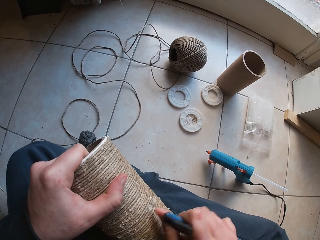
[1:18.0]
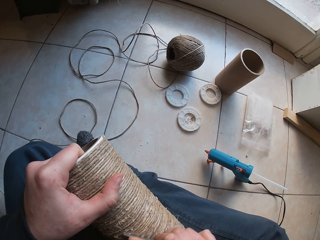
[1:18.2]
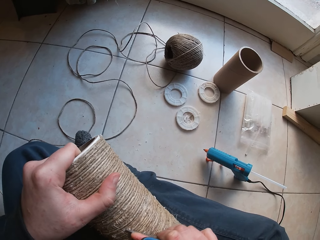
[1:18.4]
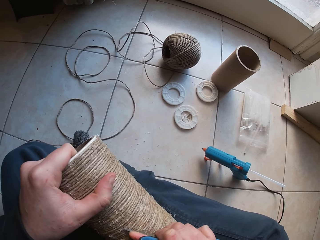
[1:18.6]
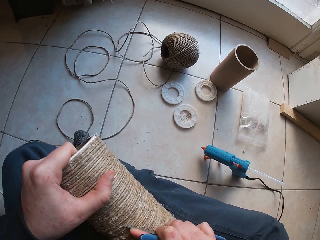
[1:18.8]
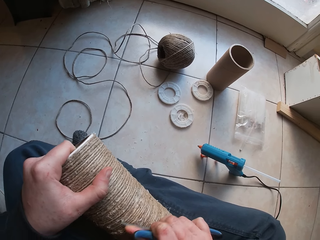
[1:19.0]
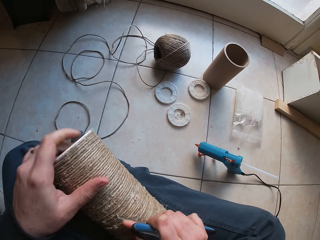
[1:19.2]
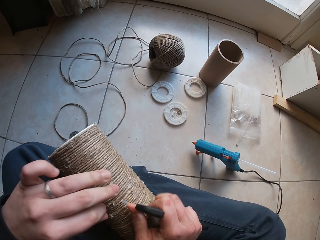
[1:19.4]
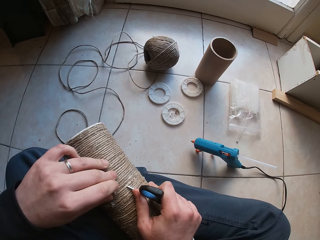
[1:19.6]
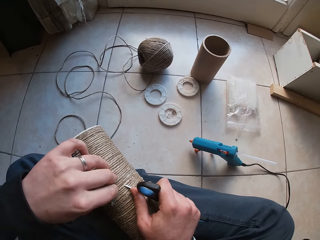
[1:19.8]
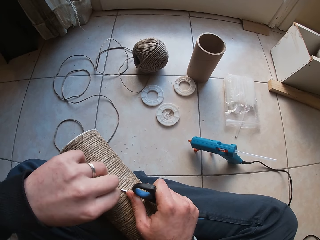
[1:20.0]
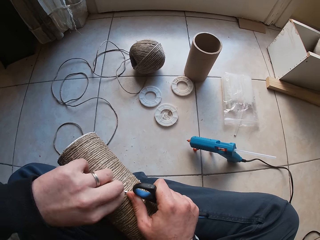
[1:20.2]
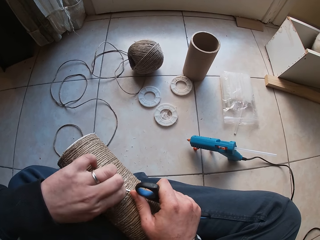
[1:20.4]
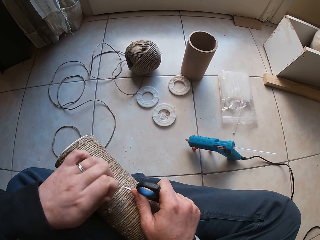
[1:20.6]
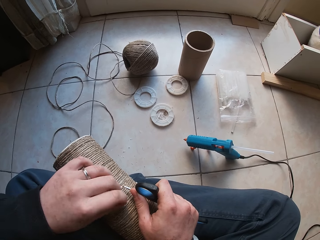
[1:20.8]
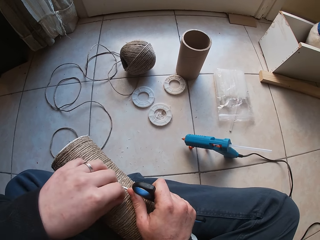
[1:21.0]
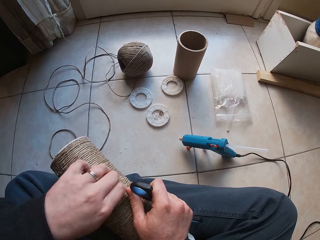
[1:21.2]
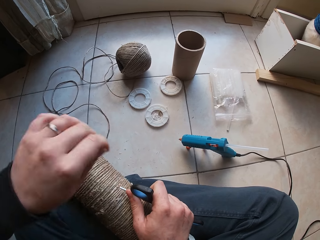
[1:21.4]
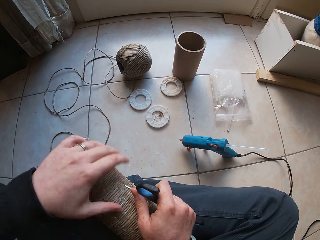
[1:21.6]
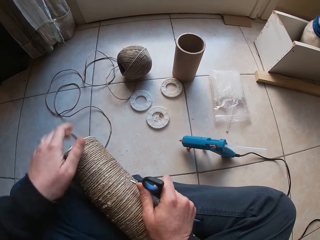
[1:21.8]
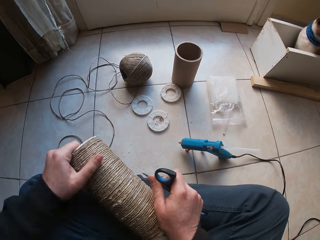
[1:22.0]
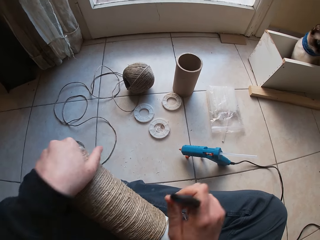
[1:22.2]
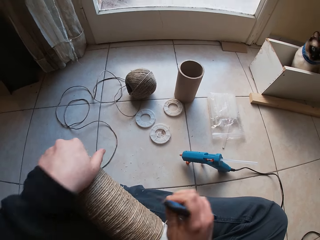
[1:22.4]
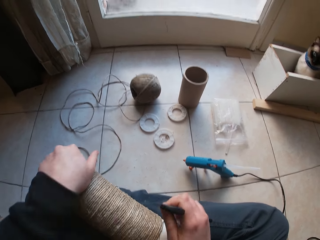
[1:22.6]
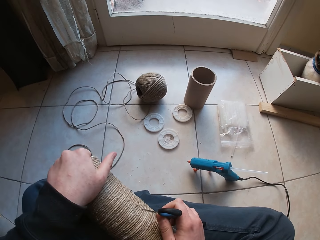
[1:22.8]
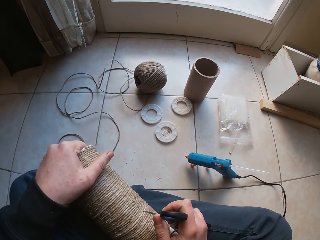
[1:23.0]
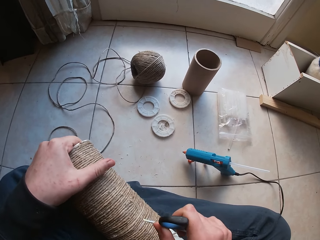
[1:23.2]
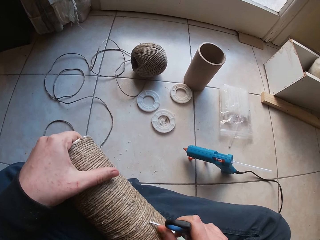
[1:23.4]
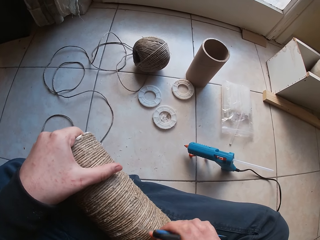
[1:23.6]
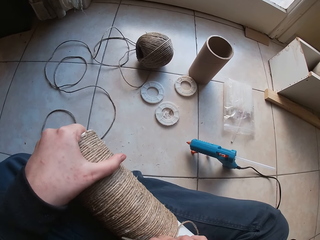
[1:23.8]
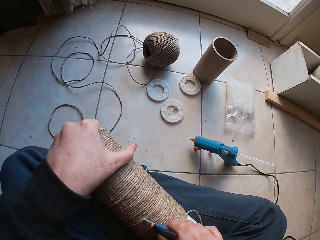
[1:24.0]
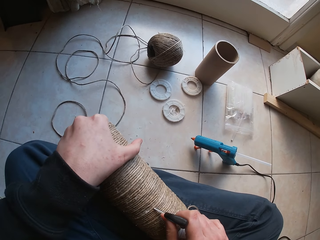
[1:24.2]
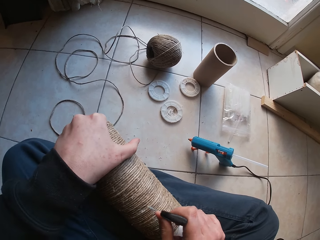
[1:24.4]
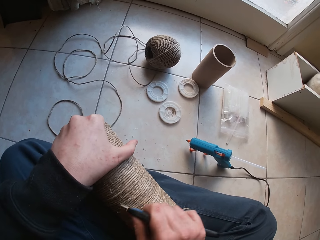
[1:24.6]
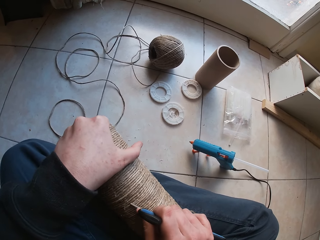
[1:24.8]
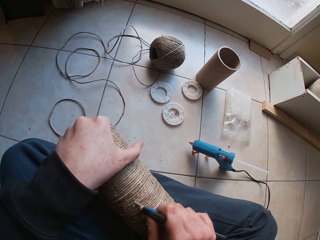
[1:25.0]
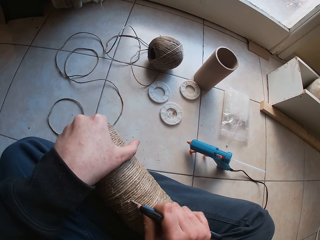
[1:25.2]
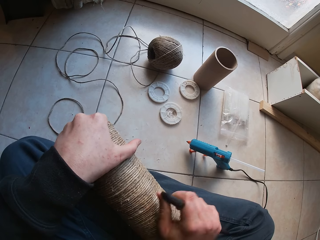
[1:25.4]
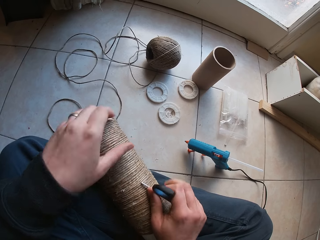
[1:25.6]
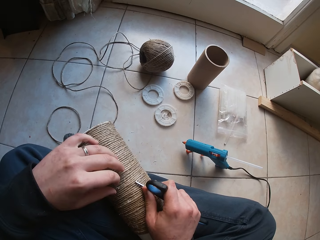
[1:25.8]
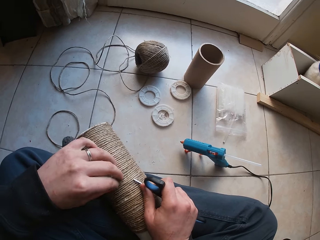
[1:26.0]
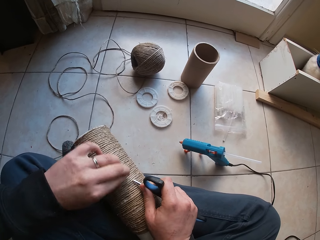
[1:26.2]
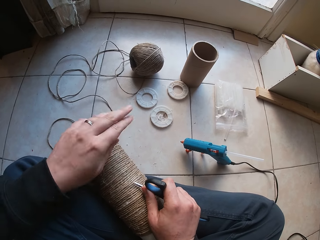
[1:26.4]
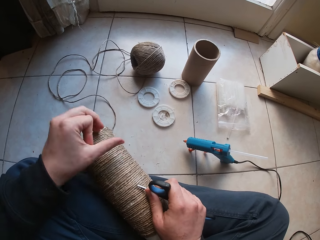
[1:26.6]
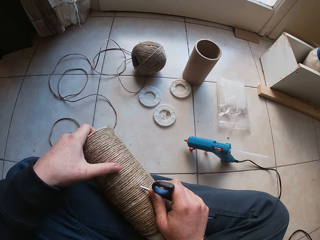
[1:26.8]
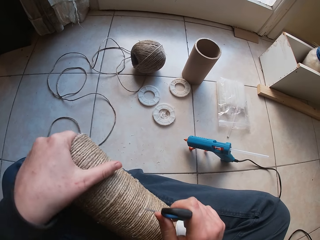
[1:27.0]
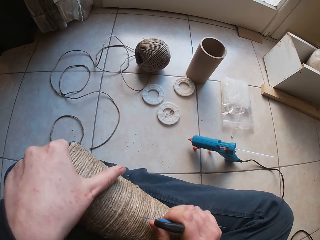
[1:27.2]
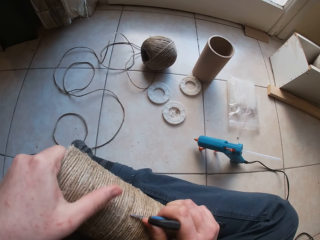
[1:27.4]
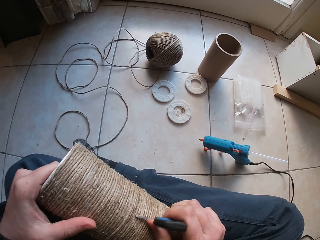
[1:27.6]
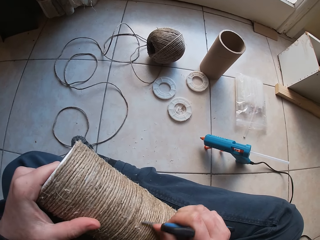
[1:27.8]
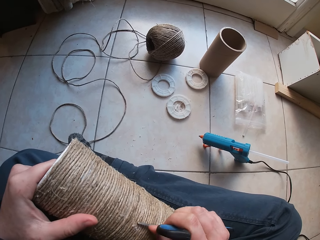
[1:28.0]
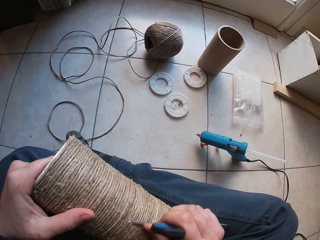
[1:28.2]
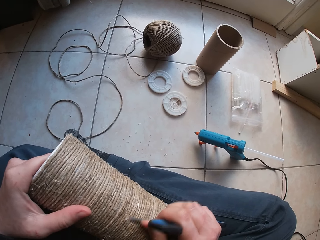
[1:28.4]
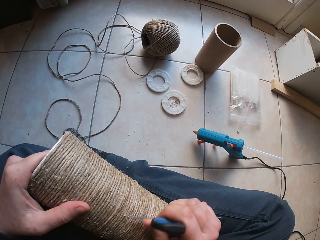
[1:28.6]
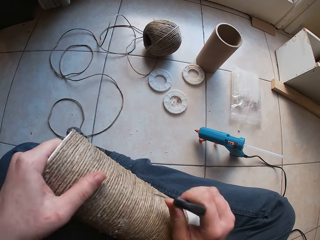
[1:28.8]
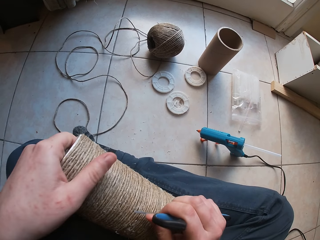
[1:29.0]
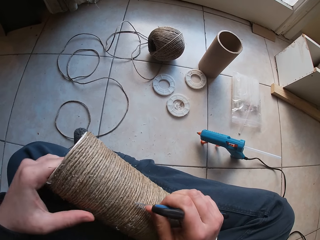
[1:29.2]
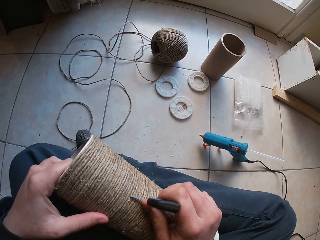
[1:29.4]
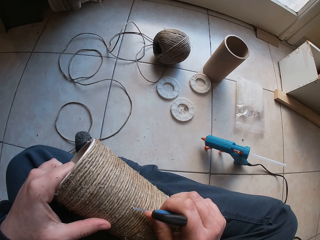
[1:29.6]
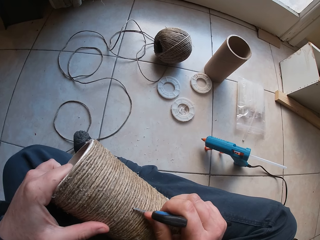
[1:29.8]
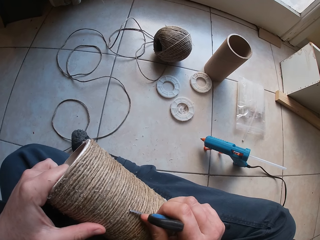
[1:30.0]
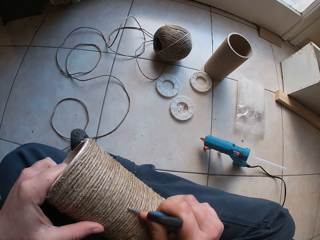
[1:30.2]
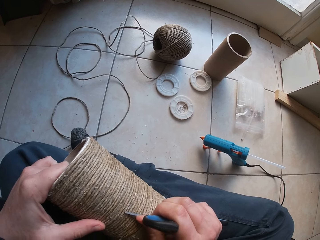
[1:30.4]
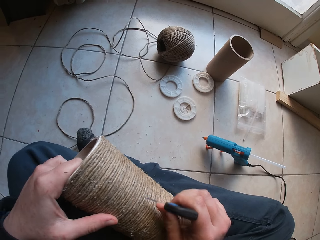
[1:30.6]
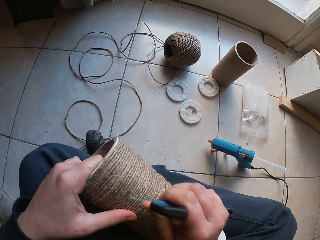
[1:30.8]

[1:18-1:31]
The camera wearer picks out a shred from the twine with his left hand. He shakes the twine with his left hand. He scratches the twine with the scissors in his right hand. He smoothens a hemp string roll with the scissors. He picks out a shred from the twine with his left hand. He scratches the twine with the scissors in his right hand. He smoothens the hemp string roll with the scissors.

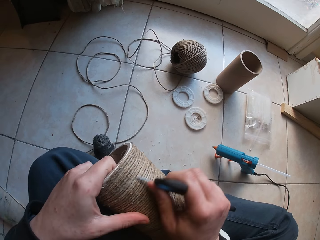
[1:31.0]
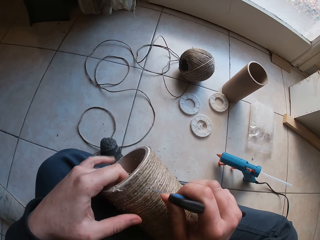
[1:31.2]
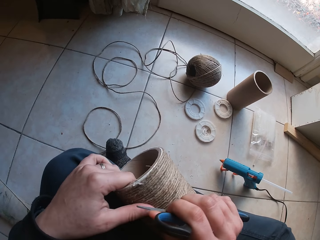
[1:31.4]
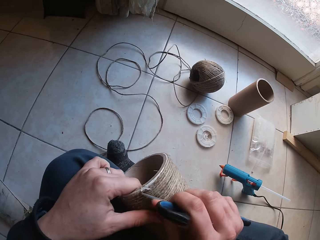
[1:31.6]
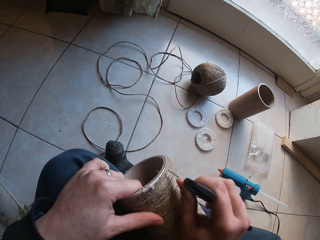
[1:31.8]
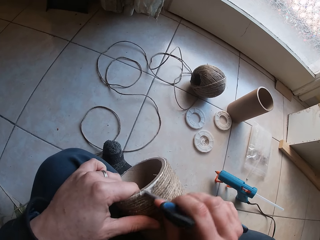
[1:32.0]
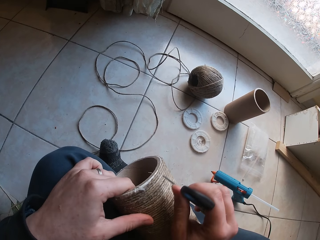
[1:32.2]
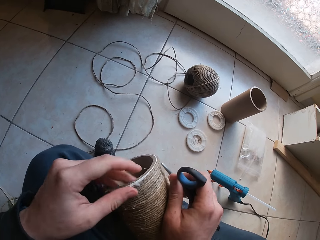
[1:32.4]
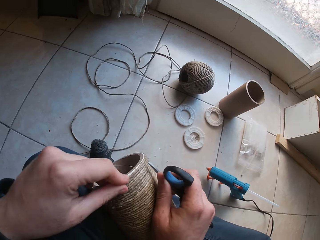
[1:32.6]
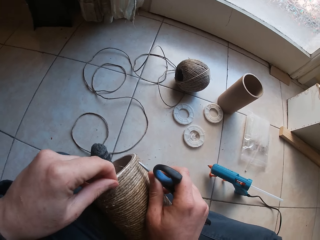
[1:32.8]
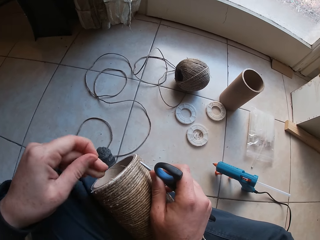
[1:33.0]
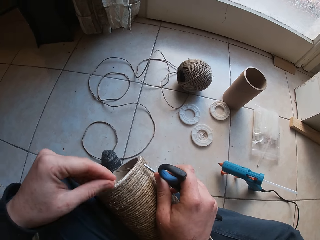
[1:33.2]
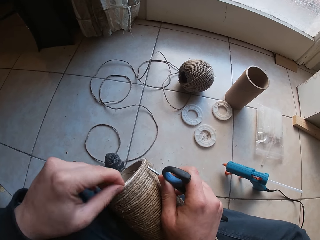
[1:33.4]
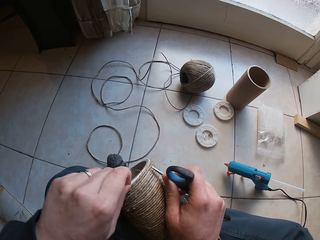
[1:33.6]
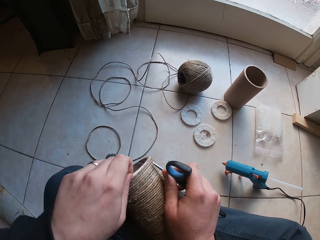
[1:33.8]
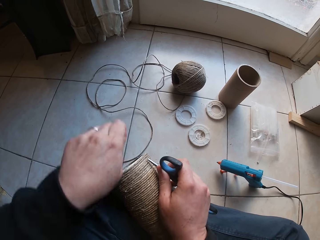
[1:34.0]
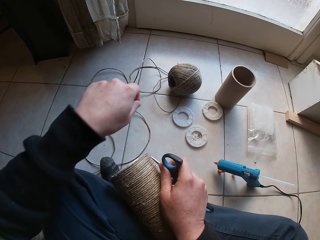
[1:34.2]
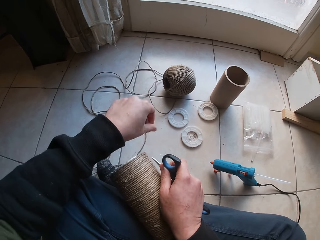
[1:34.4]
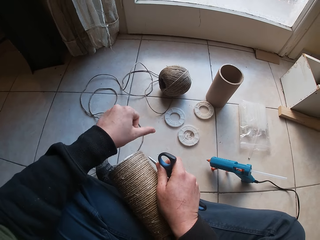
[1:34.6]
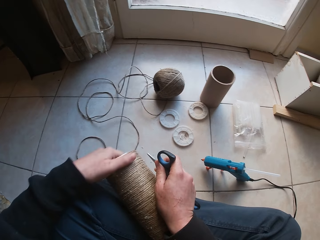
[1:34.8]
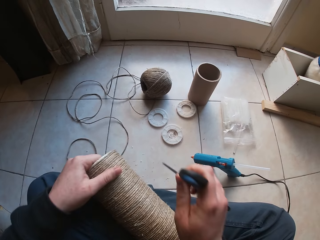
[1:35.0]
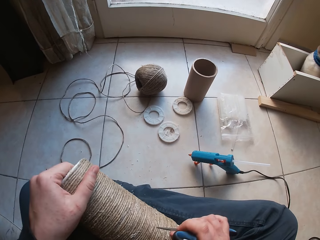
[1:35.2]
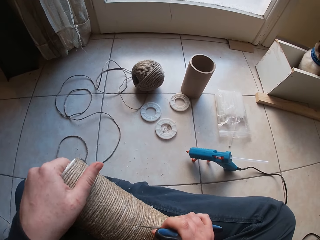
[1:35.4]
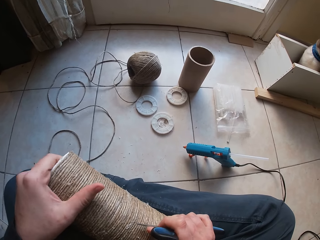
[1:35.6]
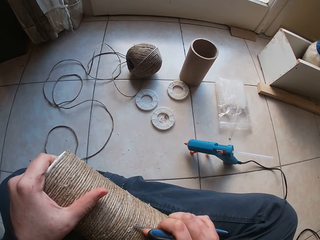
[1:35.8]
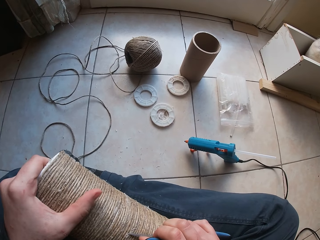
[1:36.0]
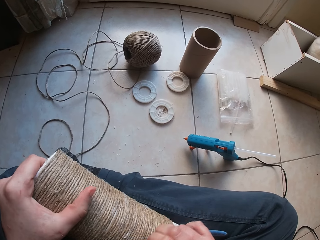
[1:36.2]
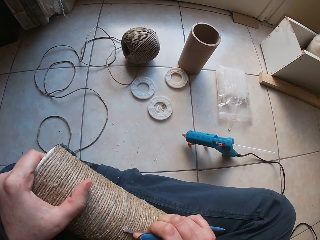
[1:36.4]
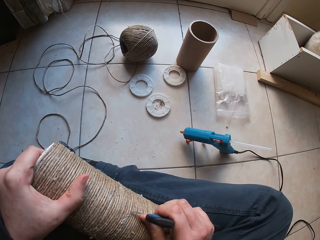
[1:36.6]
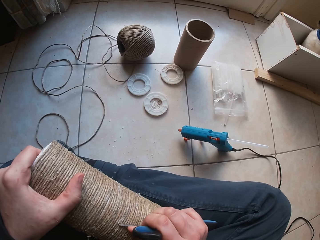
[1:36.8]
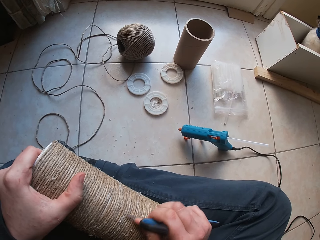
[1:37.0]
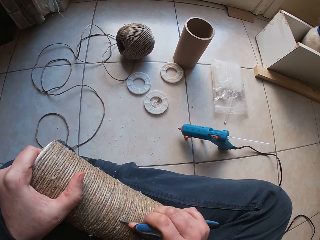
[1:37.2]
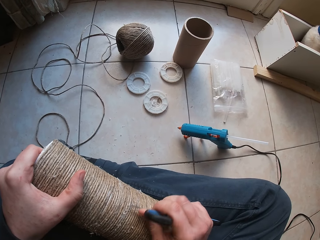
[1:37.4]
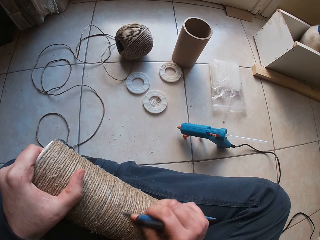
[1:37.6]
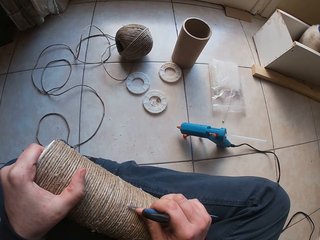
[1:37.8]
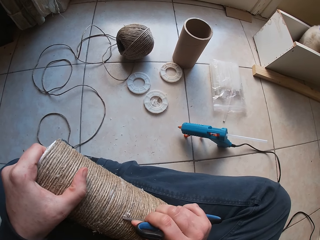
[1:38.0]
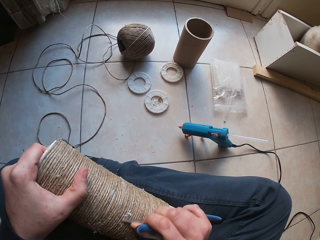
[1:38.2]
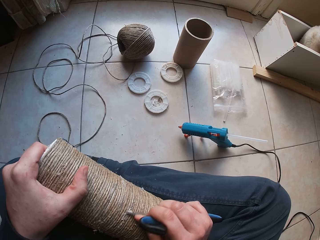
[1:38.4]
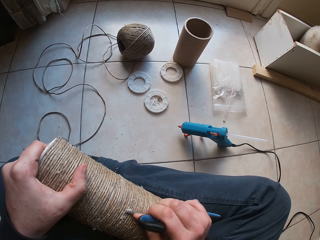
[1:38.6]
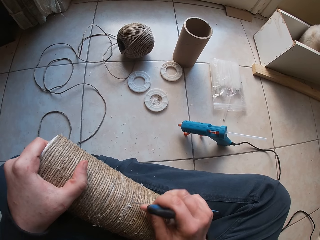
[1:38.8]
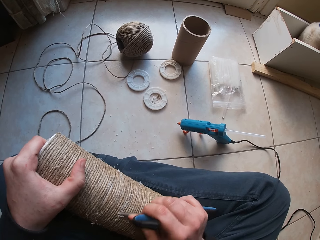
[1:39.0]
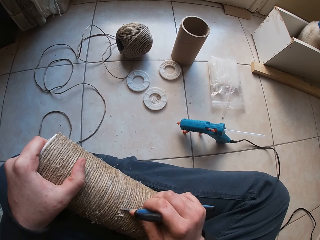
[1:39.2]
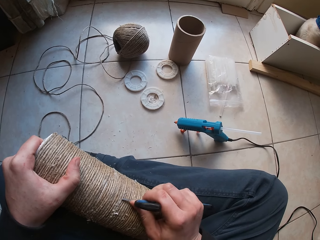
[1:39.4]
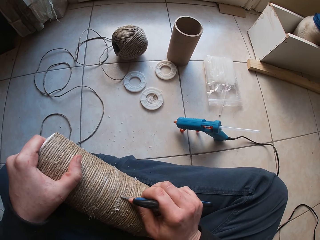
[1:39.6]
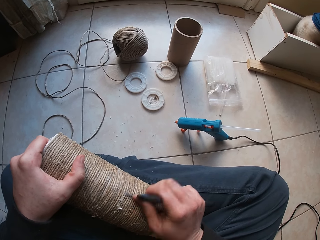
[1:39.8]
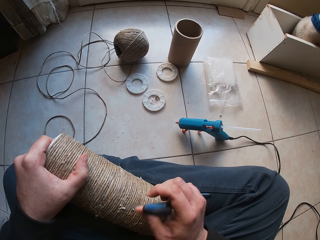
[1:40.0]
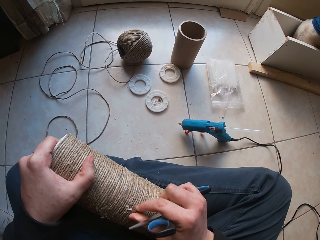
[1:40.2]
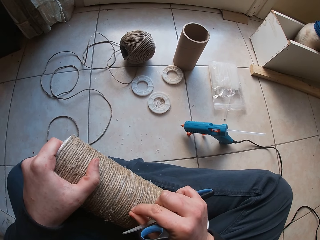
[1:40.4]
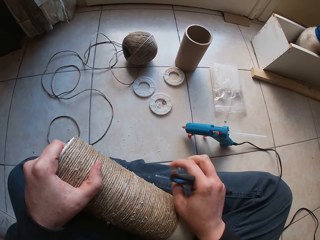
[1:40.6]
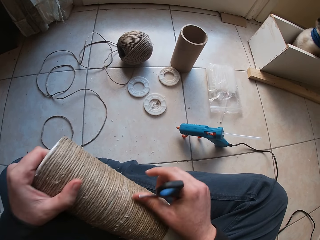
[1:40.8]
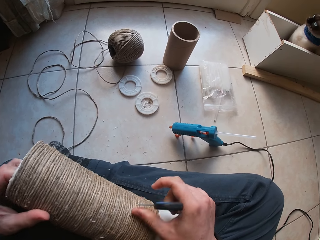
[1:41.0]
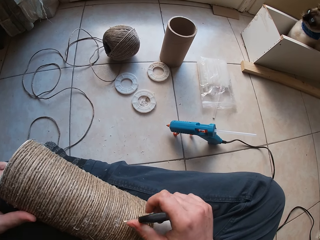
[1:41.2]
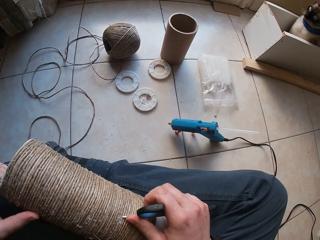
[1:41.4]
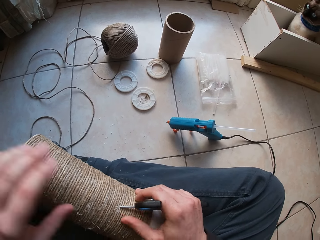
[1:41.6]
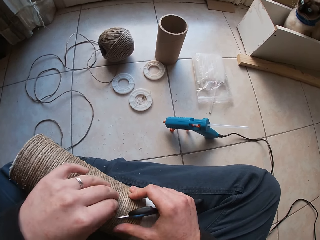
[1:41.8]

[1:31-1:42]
The camera wearer picks out a shred from the twine with his left hand. He drops the shred on the floor with his right hand. He scratches the twine with the scissors in his right hand. He smoothens a hemp string roll with the scissors. He picks out a shred from the twine with his right hand.
